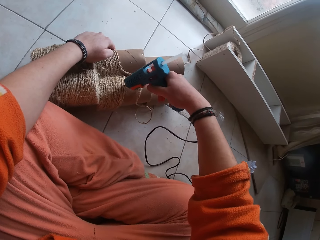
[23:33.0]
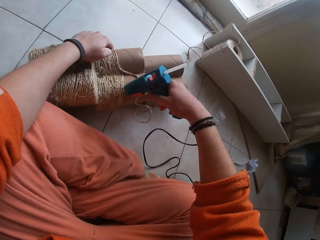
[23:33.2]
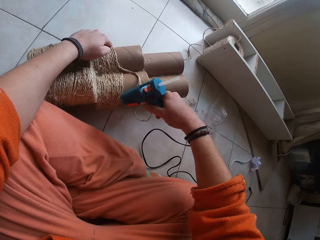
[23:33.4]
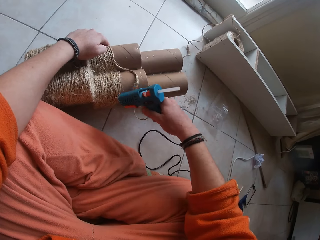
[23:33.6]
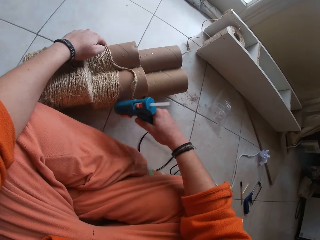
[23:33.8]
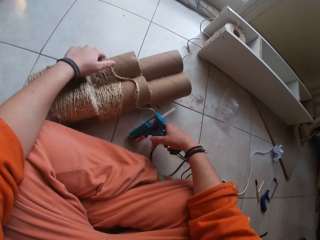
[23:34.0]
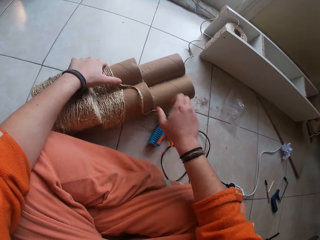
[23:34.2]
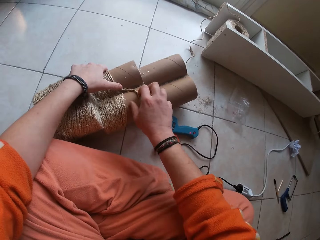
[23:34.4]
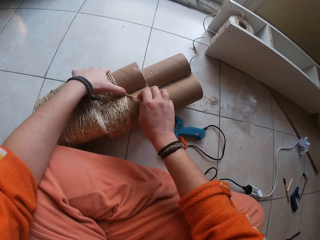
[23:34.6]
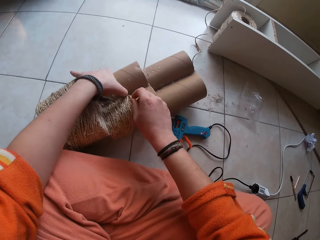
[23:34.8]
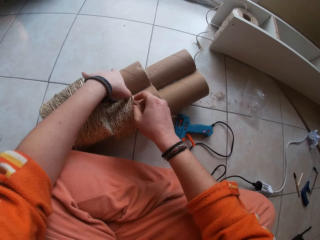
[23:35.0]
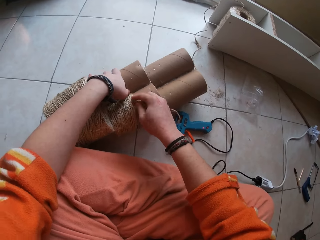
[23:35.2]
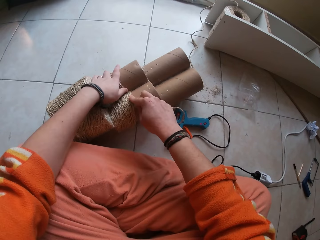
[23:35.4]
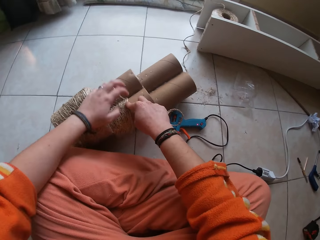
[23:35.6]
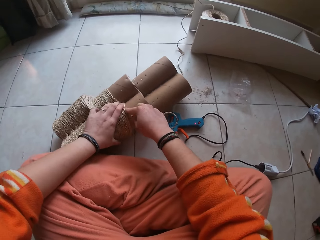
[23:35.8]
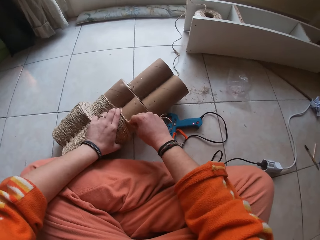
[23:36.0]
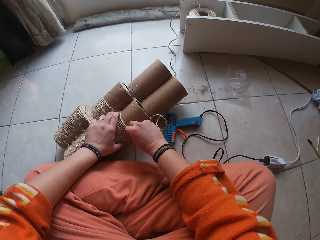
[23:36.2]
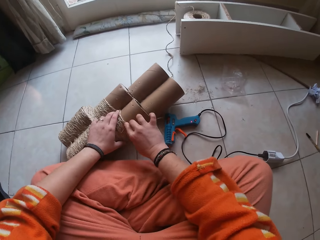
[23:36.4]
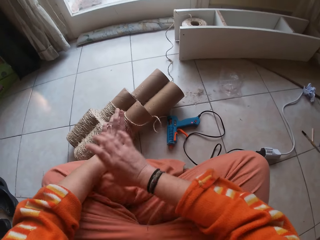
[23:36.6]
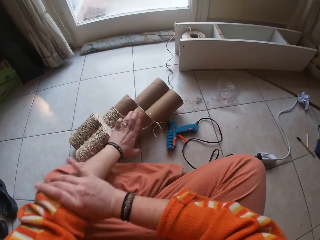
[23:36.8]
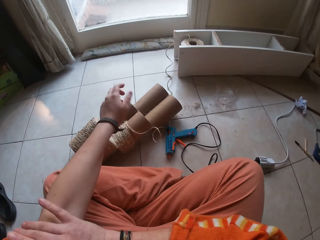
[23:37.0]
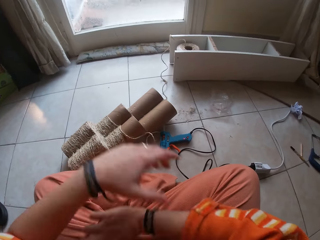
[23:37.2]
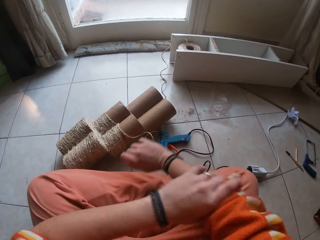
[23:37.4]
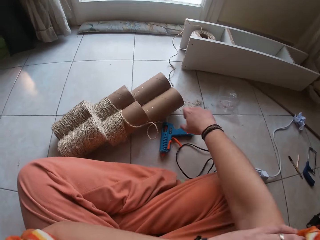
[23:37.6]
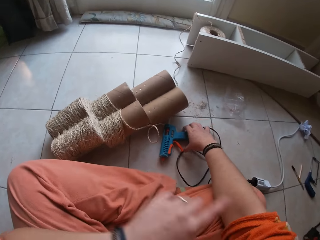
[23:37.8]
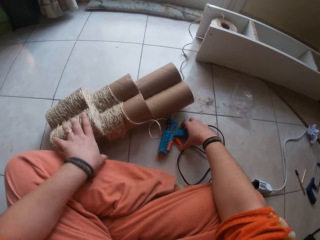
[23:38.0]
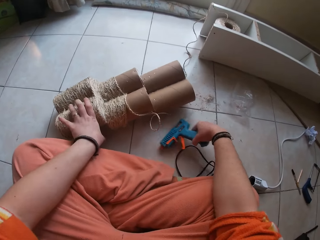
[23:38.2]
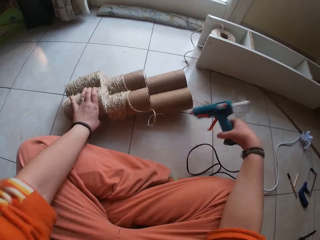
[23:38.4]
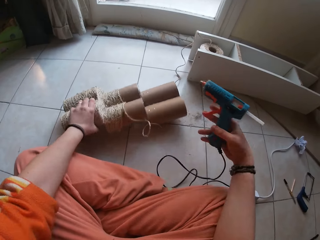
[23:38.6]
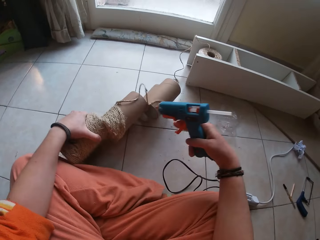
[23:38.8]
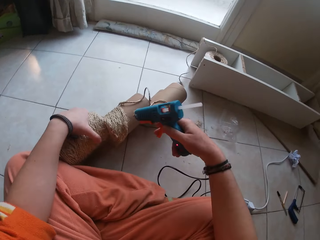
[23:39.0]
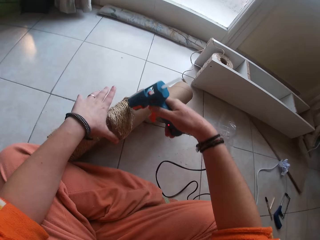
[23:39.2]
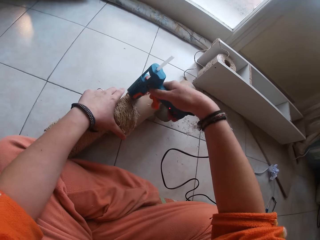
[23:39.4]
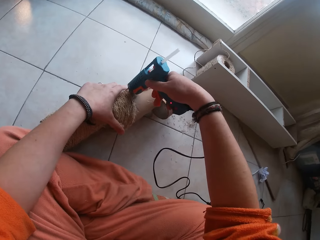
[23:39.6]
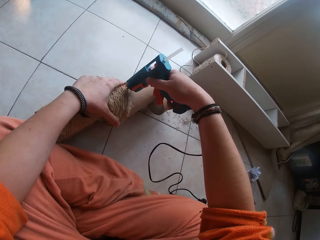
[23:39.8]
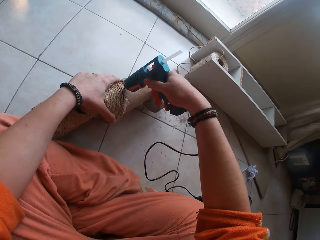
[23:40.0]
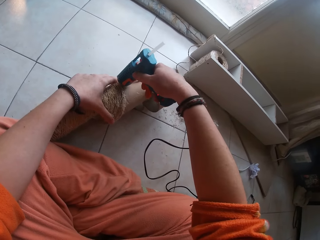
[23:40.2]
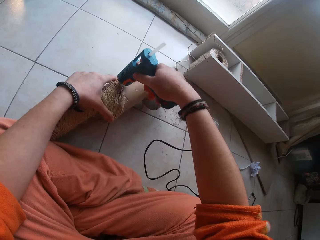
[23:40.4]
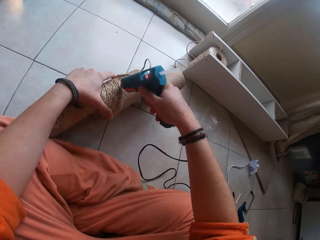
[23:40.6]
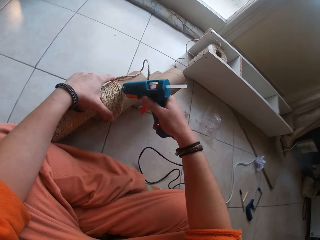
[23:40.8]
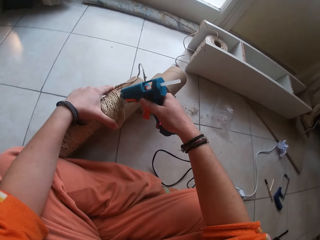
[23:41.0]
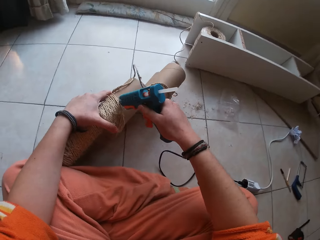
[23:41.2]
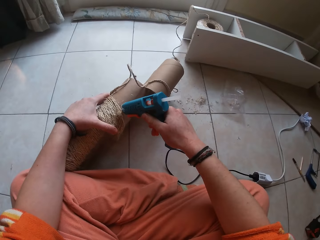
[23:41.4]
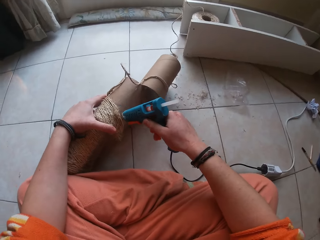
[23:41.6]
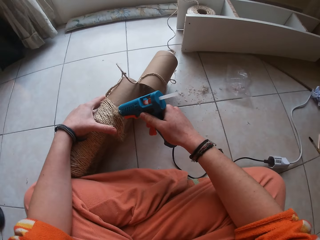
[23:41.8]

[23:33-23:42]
The camera wearer drops the glue gun in her right hand on the floor. She fixes the twine on the craft with both hands. She adjusts her cloth sleeve with both her hands. She picks the glue gun from the floor with her right hand. She adjusts the craft on the floor with her left hand. She applies glue to the craft with the glue gun in her right hand.

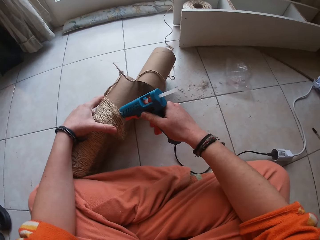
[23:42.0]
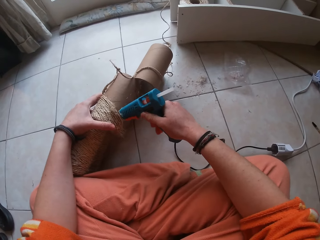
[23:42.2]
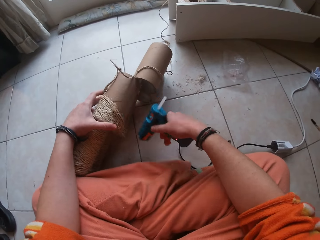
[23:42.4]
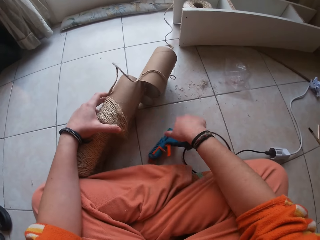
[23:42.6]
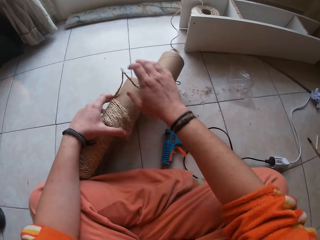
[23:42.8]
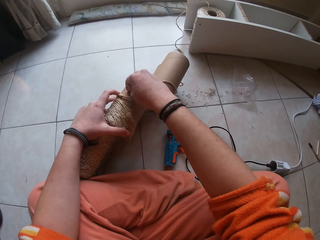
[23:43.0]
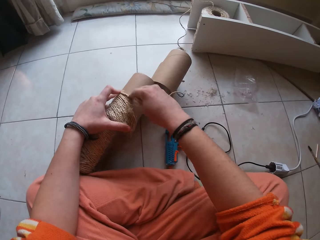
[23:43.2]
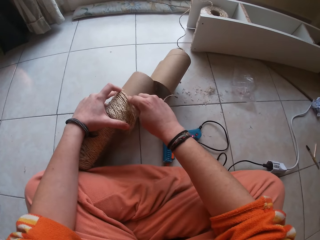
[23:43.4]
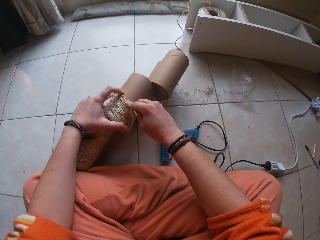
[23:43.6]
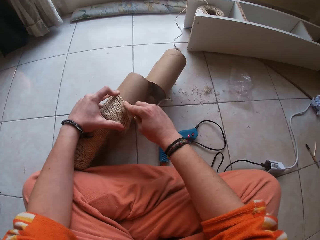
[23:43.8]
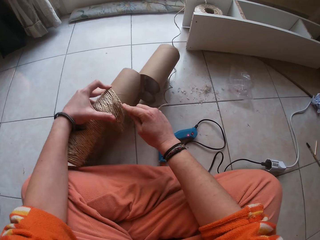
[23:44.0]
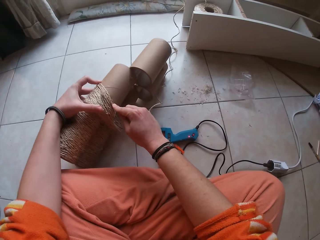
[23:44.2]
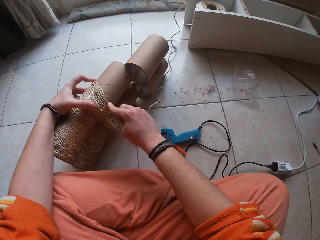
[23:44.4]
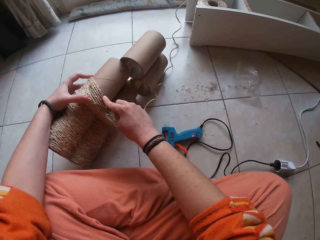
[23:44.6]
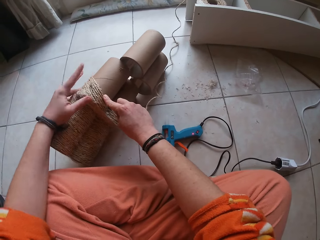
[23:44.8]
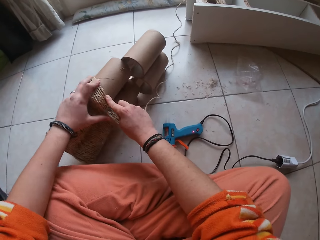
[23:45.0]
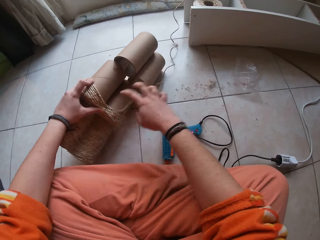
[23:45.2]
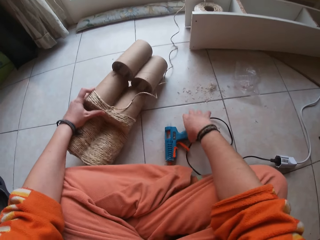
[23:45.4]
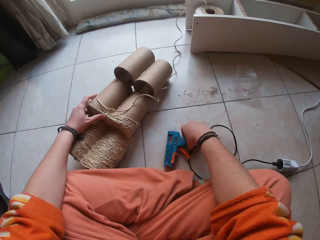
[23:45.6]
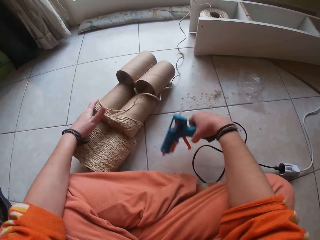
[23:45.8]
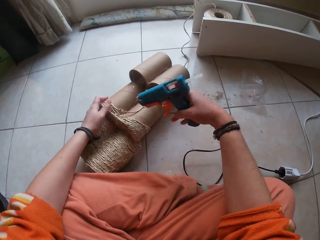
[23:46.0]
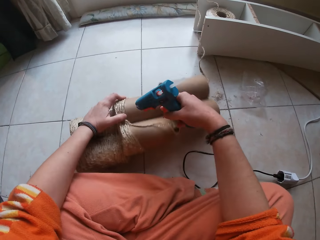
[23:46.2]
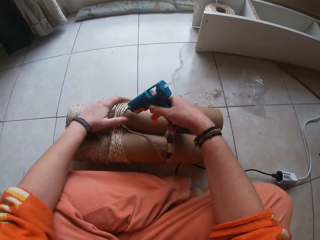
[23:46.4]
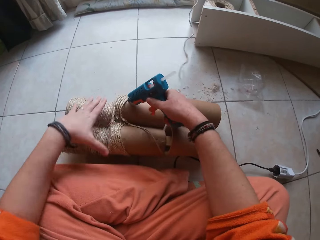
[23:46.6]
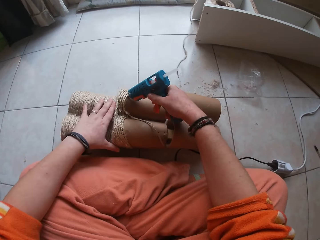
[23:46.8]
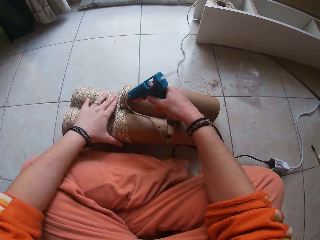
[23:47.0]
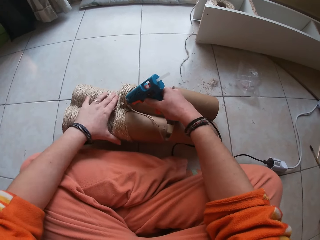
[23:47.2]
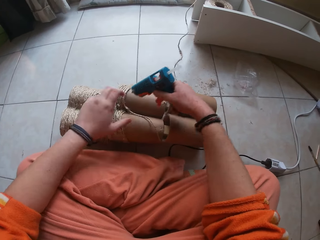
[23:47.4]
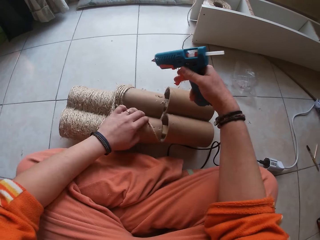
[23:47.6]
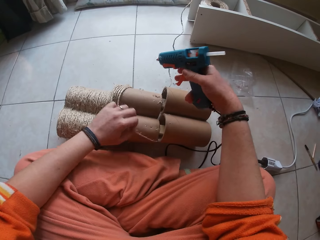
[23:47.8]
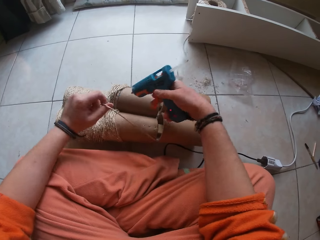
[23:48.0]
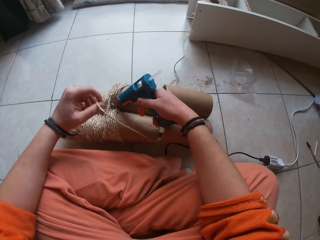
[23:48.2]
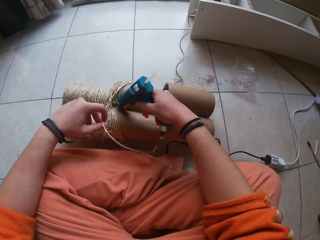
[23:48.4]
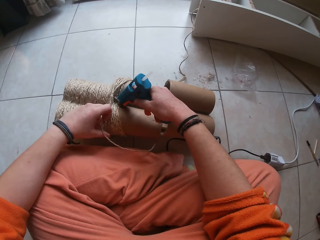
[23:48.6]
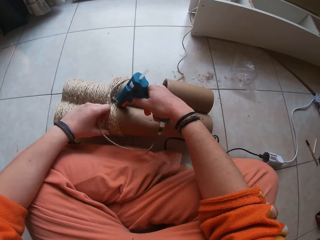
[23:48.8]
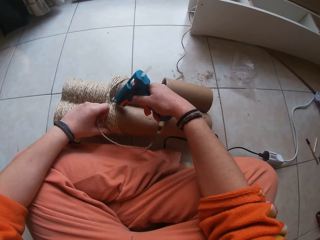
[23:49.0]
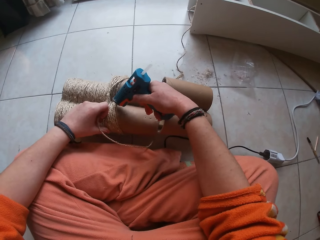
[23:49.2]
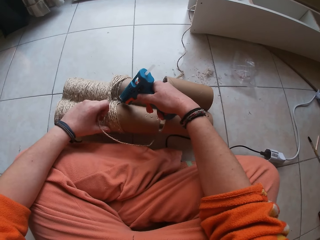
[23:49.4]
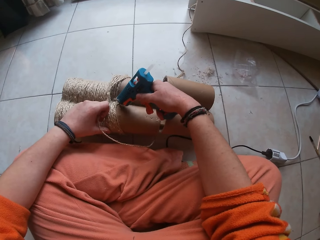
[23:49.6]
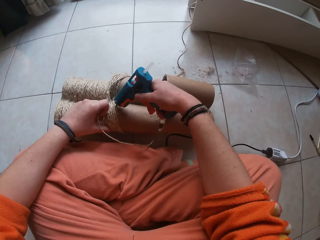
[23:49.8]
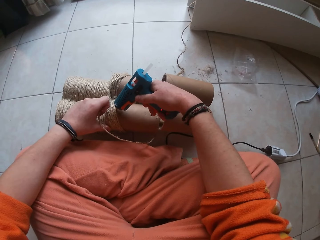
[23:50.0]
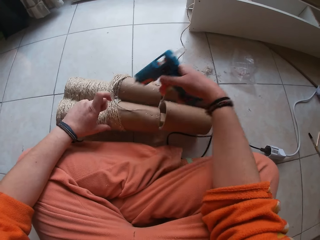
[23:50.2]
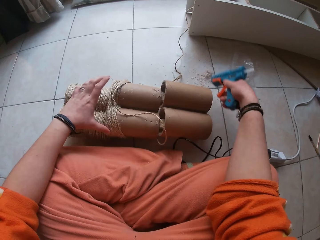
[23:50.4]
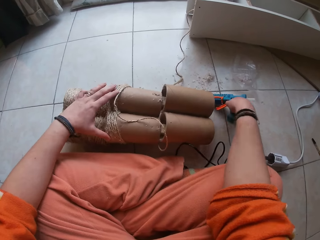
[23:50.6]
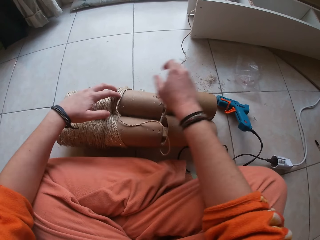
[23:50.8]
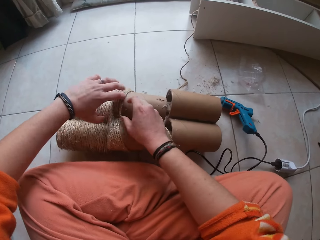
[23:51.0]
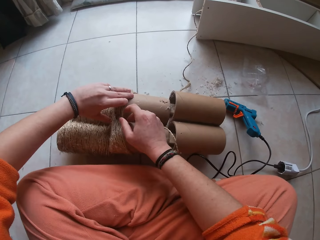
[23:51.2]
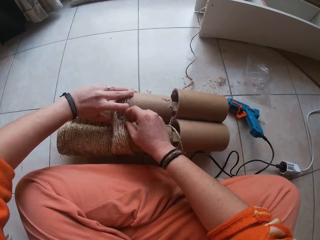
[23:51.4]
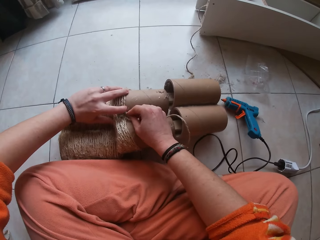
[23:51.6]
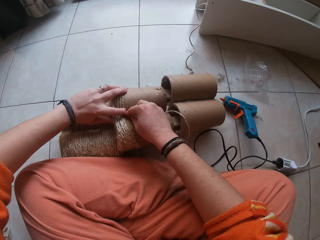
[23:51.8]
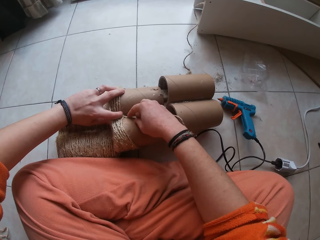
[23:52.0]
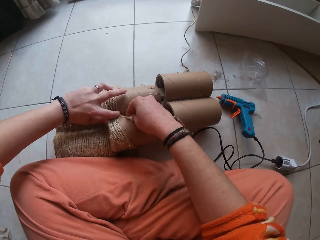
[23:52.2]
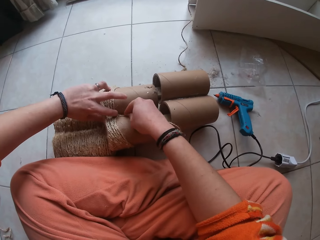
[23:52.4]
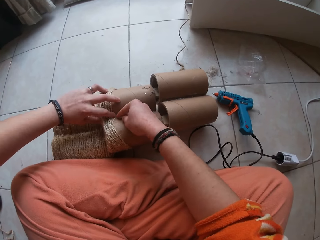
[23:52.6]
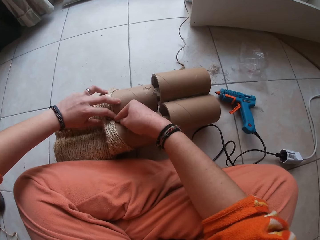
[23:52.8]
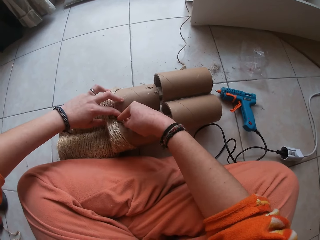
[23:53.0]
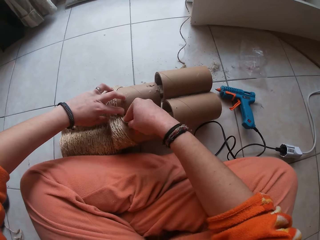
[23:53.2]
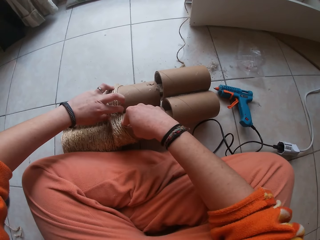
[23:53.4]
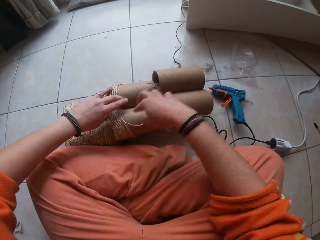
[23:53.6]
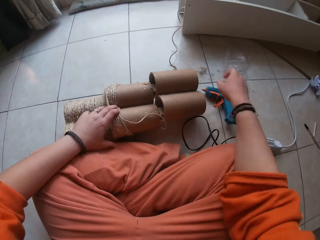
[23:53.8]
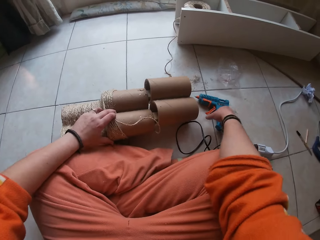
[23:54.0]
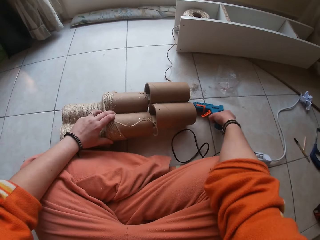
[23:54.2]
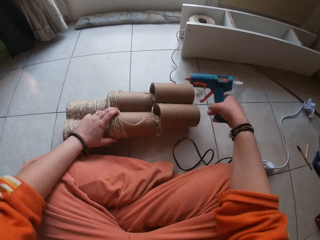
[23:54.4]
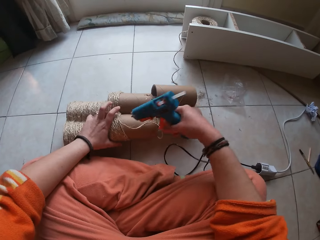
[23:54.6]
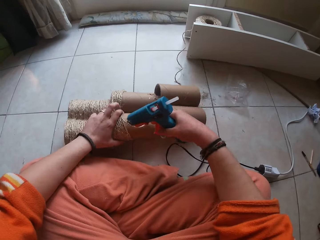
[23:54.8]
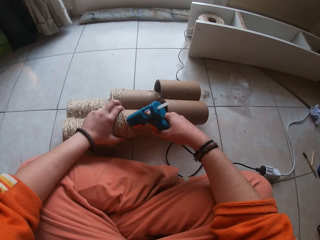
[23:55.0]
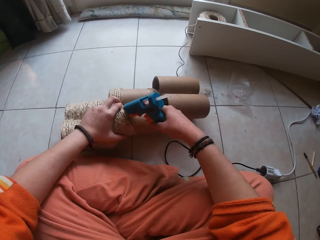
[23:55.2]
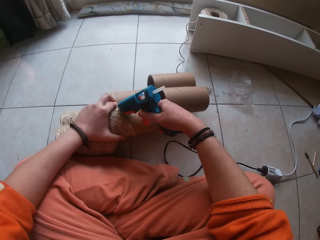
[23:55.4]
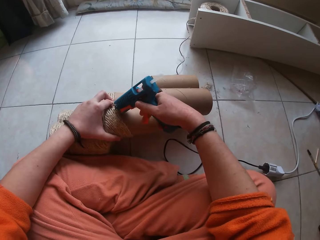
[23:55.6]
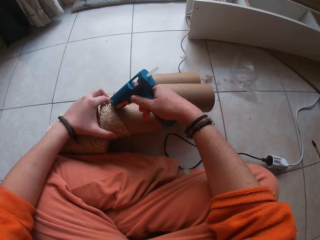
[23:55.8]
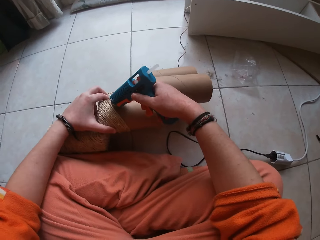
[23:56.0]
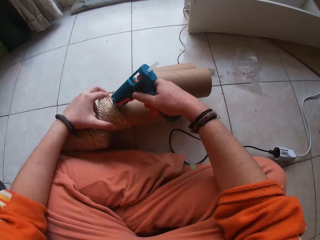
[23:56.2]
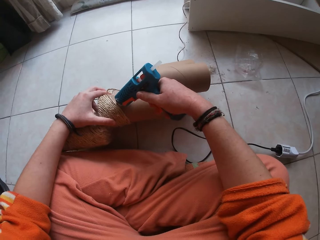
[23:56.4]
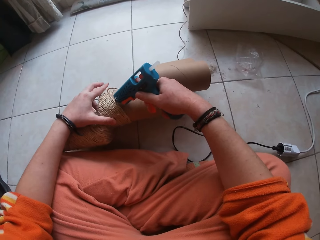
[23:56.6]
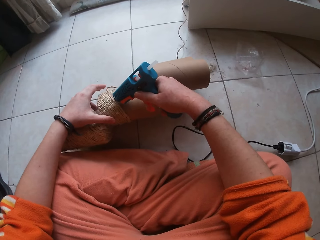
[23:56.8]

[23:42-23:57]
The camera wearer drops the glue gun in her right hand on the floor. She fixes the twine on the craft with both hands. She picks the glue gun from the floor with her right hand. She adjusts the craft on the floor with her left hand. She applies glue to the craft with the glue gun in her right hand. She adjusts the twine on the craft with her left hand. She applies glue to the craft with the glue gun in her right hand. She drops the glue gun in her right hand on the floor. She fixes the twine on the craft with both hands. She picks the glue gun from the floor with her right hand. She applies glue to the craft with the glue gun in her right hand.
